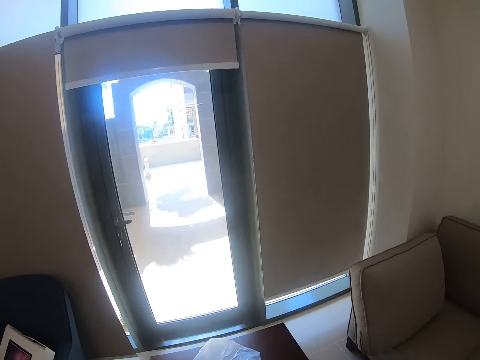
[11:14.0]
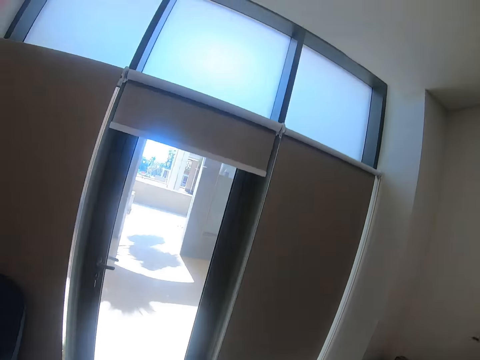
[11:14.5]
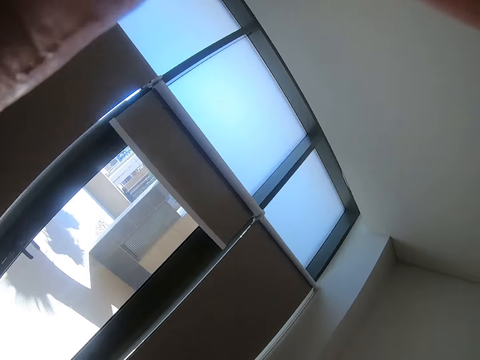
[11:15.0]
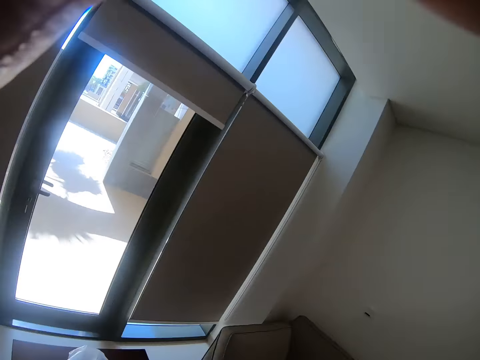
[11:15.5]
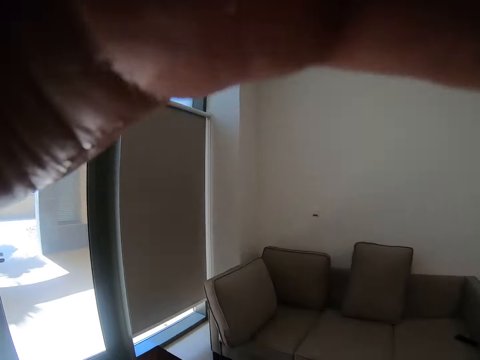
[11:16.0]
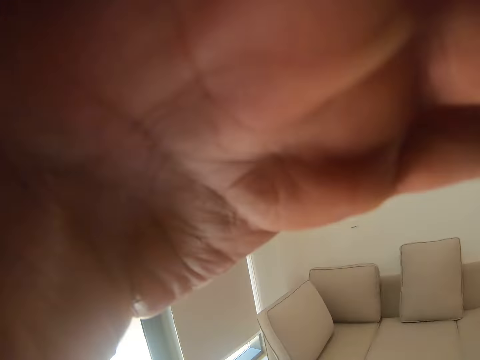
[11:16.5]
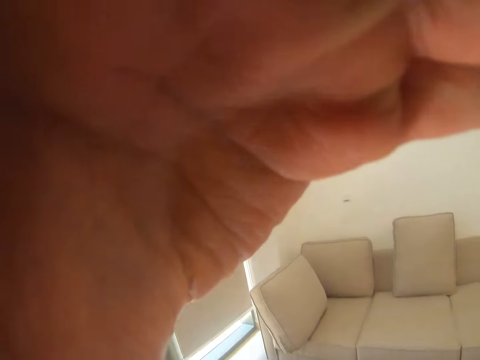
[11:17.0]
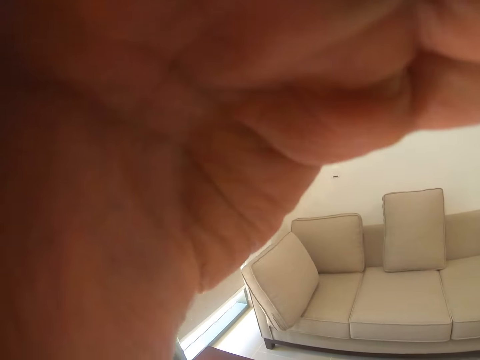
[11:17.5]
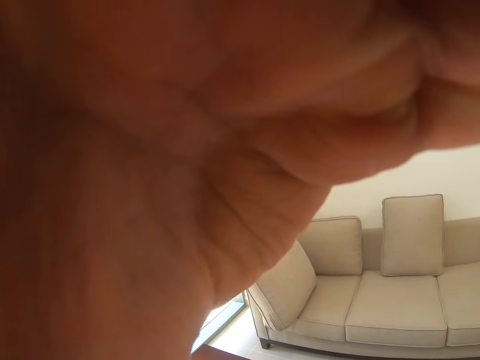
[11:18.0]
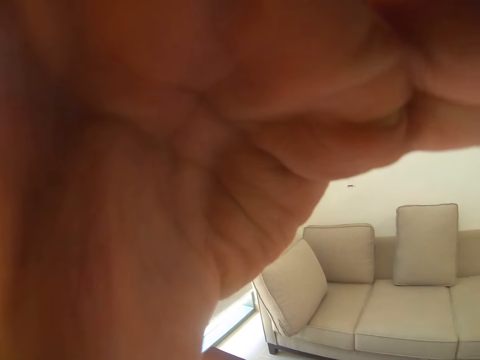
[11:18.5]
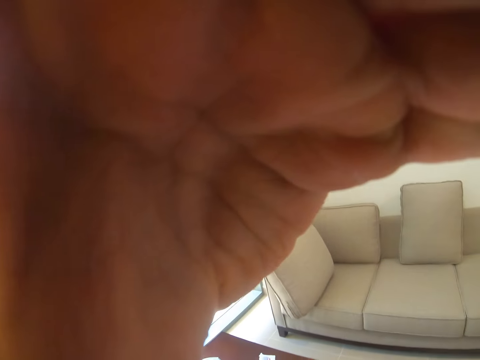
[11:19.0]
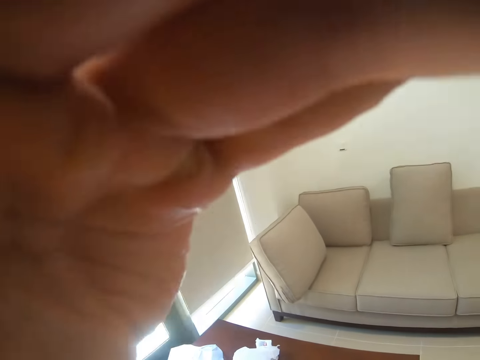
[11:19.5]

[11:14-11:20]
The camera wearer adjusts the camera. He touches his head with his hand.
